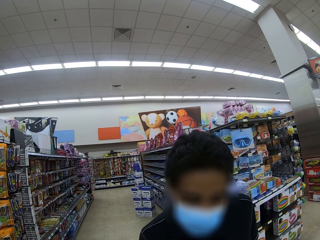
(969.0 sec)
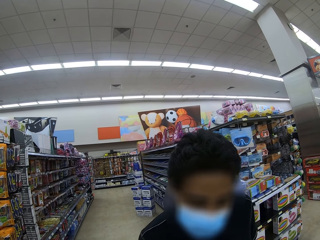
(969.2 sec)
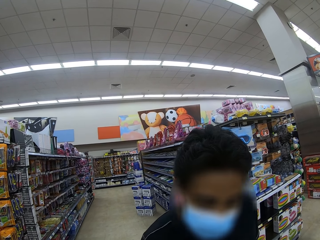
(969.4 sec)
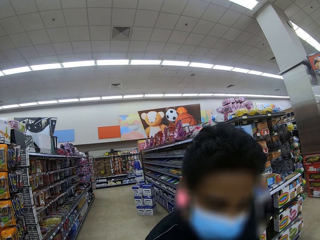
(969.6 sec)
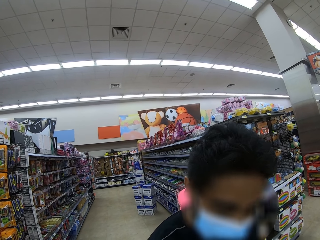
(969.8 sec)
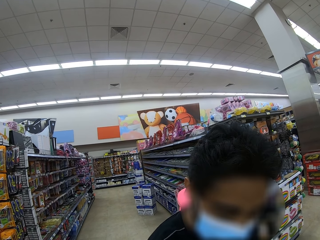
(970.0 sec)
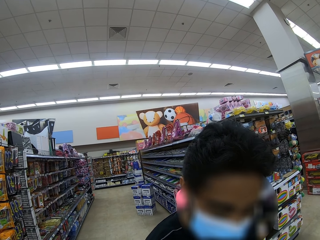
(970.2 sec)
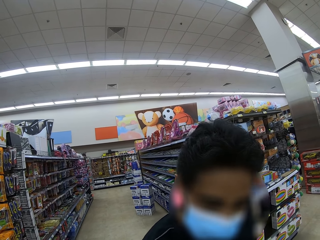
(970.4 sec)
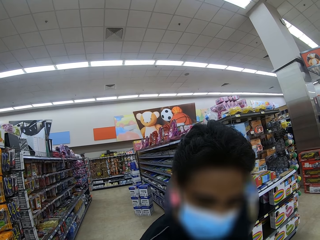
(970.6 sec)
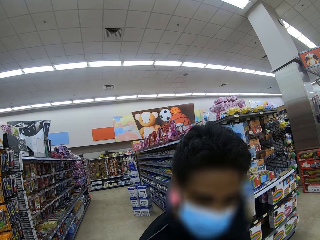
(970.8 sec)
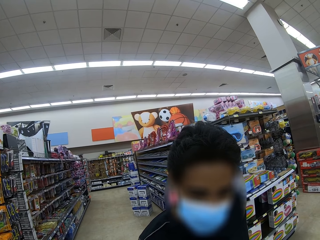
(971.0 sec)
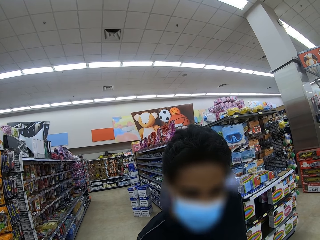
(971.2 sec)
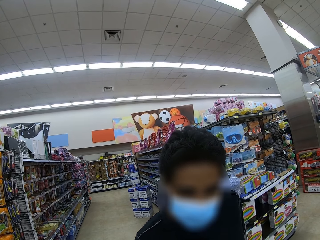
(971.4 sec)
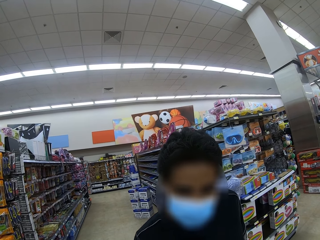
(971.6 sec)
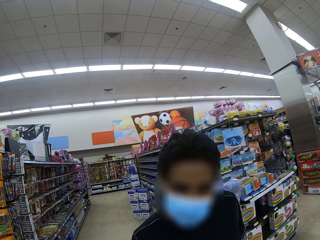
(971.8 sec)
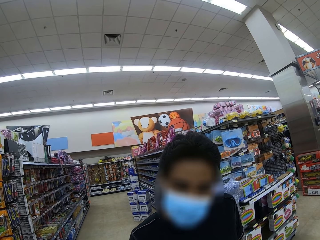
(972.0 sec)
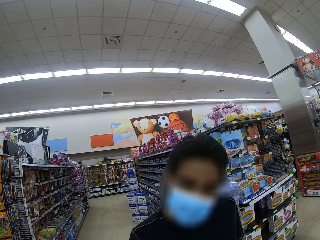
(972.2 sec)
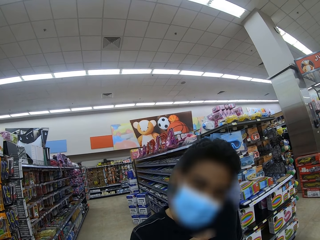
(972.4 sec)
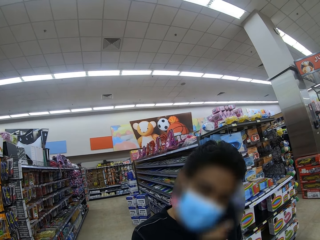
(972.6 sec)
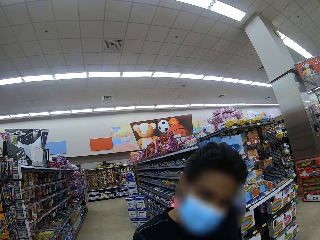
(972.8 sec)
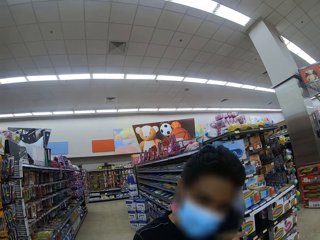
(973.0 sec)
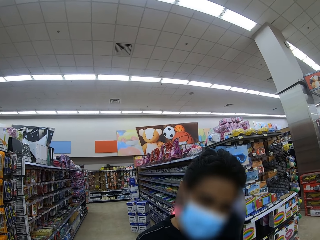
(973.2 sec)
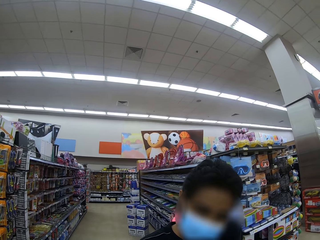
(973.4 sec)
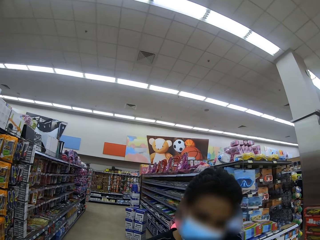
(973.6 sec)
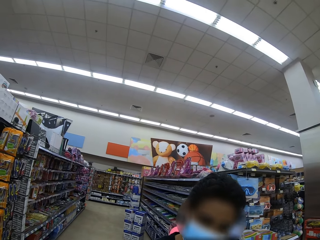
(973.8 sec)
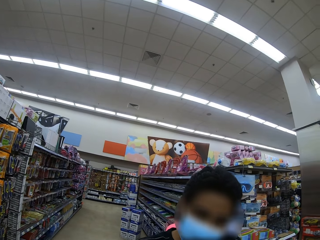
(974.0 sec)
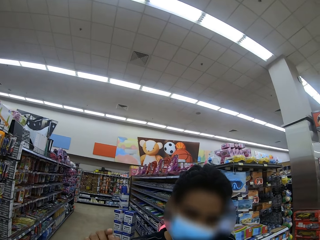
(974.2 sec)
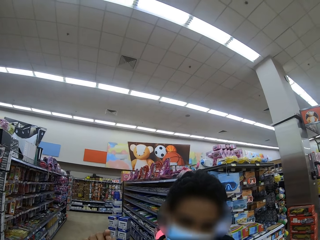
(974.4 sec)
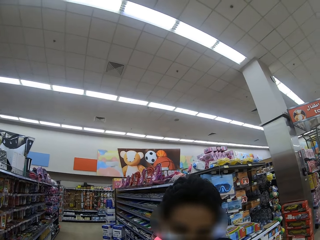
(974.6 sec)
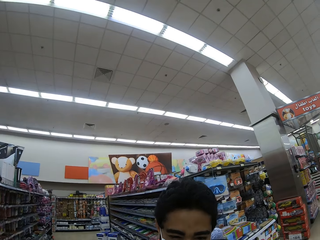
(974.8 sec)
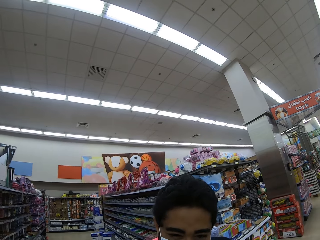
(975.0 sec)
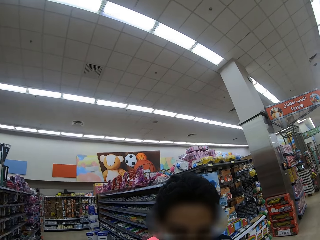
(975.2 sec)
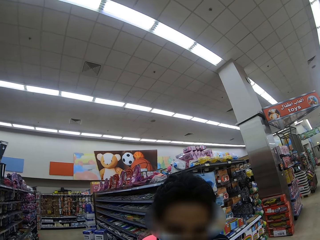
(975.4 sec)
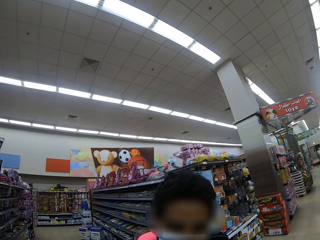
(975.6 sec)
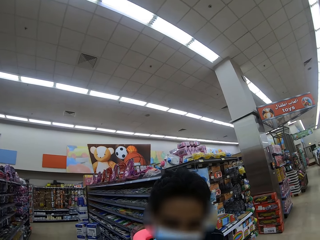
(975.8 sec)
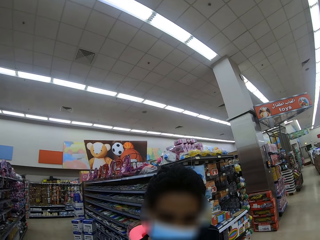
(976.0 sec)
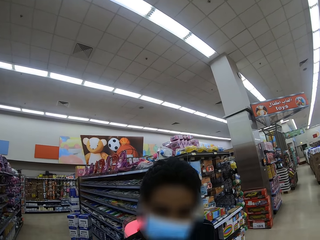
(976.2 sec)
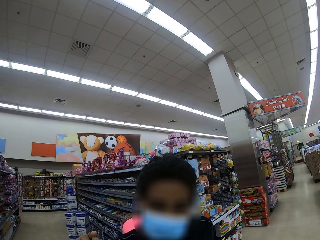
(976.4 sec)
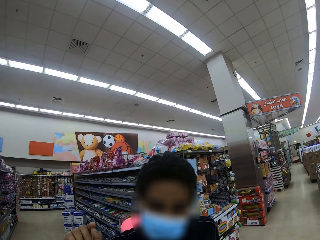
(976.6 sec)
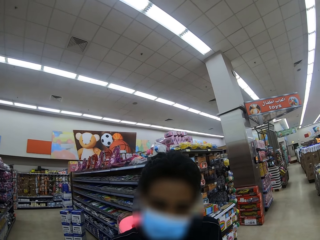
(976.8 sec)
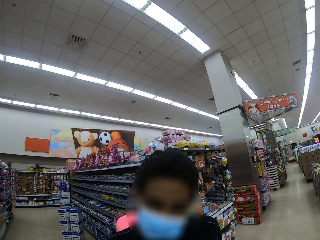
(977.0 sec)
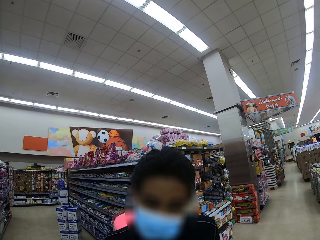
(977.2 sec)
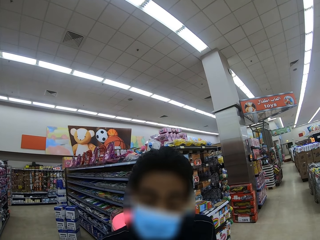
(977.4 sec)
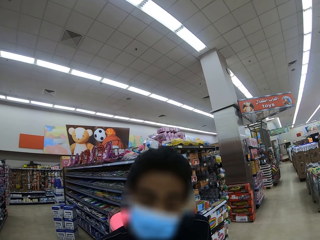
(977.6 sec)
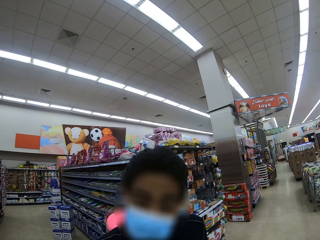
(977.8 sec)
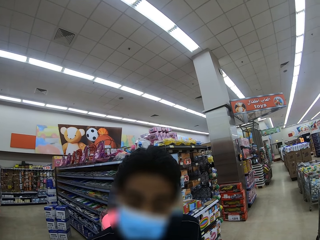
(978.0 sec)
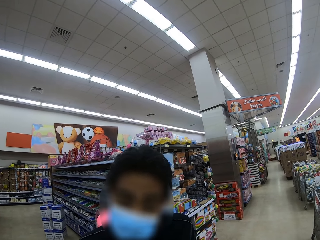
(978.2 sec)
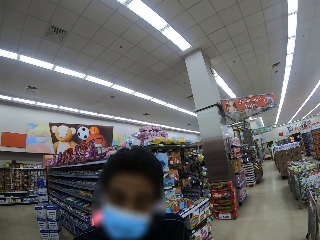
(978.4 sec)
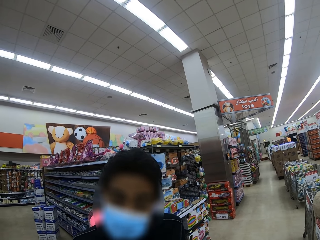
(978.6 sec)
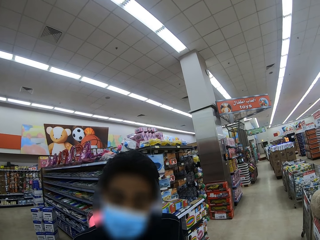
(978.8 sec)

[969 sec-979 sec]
A man moves forward. The camera wearer looks around.

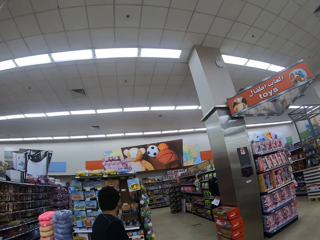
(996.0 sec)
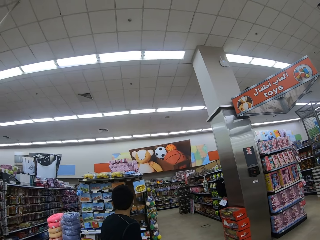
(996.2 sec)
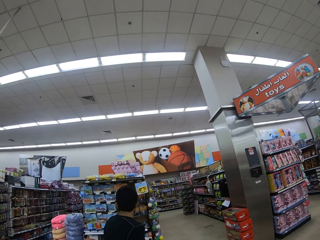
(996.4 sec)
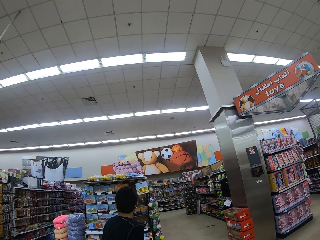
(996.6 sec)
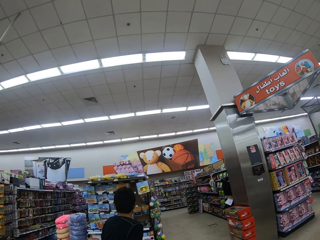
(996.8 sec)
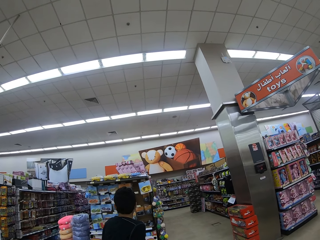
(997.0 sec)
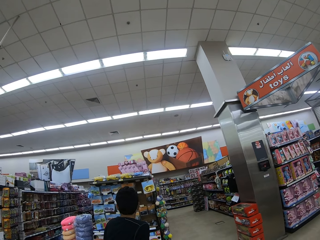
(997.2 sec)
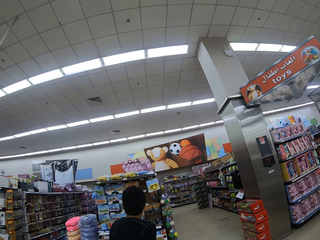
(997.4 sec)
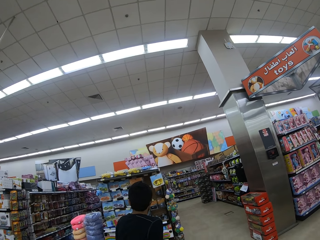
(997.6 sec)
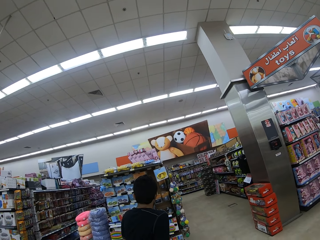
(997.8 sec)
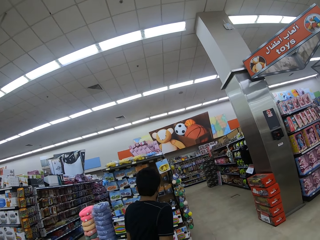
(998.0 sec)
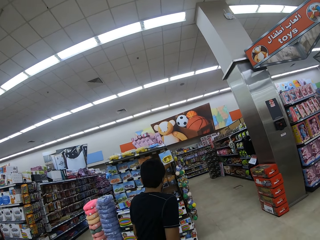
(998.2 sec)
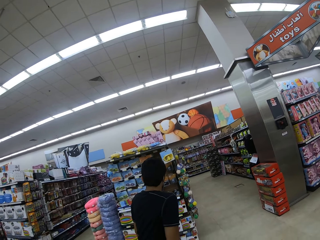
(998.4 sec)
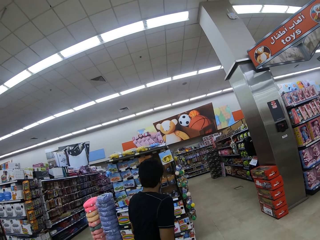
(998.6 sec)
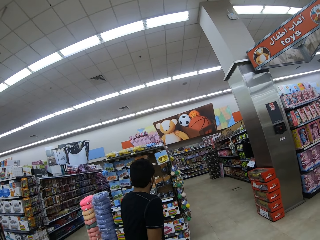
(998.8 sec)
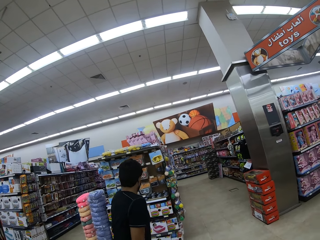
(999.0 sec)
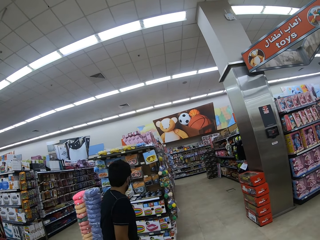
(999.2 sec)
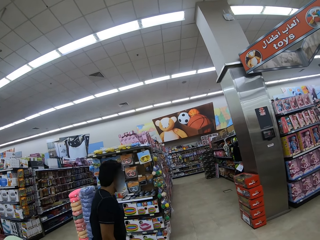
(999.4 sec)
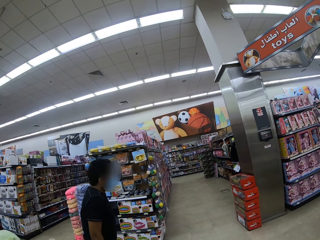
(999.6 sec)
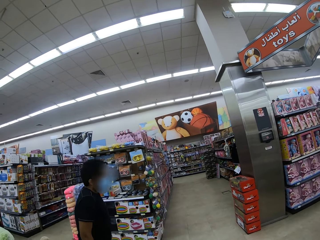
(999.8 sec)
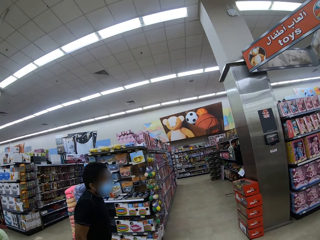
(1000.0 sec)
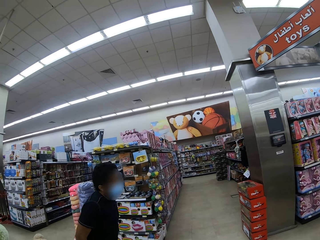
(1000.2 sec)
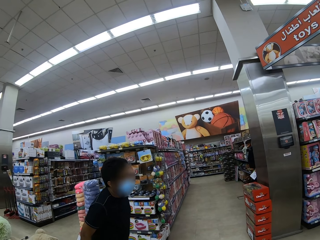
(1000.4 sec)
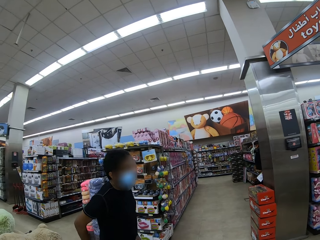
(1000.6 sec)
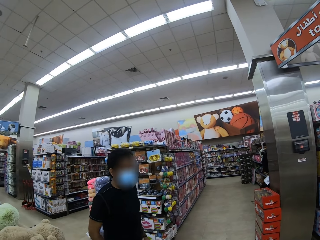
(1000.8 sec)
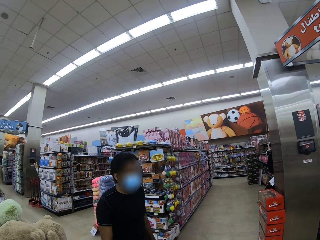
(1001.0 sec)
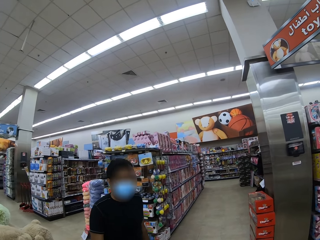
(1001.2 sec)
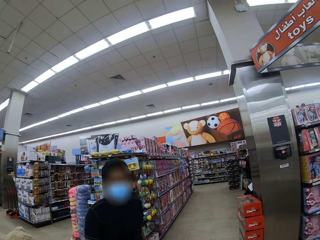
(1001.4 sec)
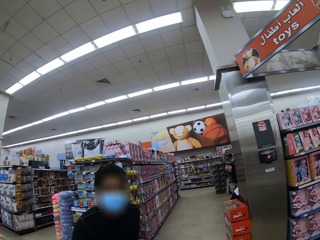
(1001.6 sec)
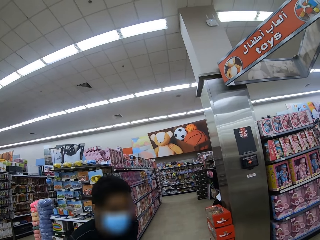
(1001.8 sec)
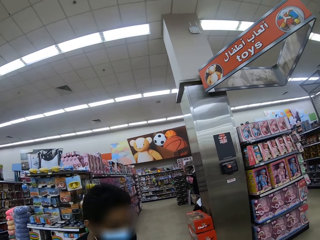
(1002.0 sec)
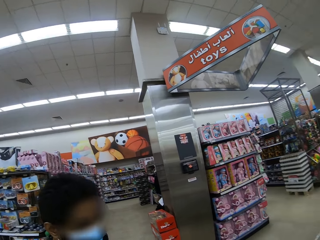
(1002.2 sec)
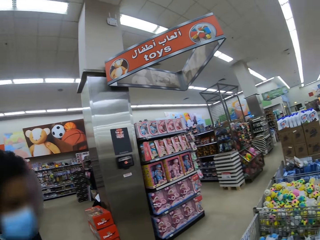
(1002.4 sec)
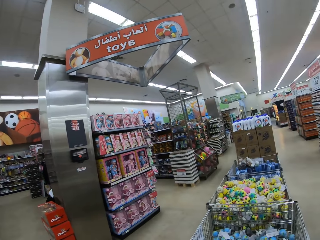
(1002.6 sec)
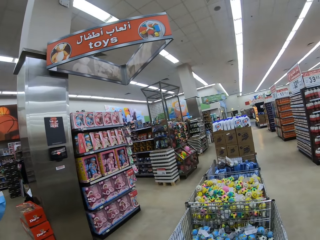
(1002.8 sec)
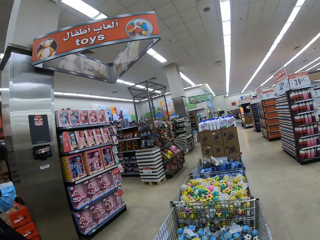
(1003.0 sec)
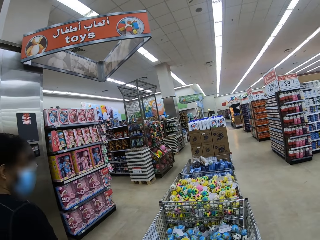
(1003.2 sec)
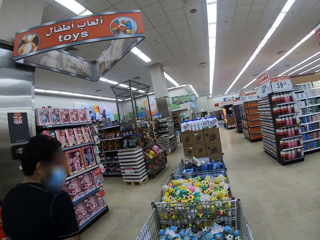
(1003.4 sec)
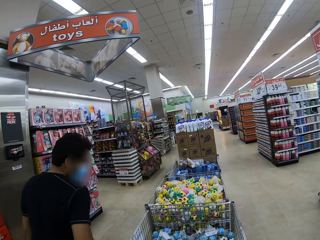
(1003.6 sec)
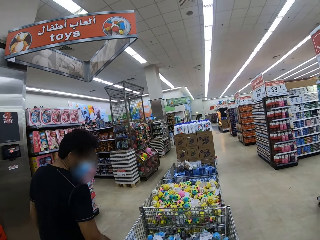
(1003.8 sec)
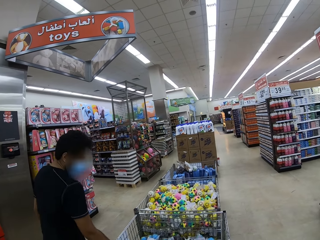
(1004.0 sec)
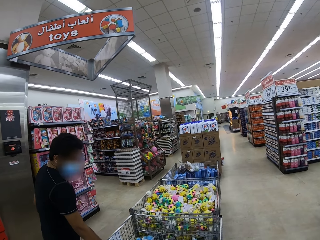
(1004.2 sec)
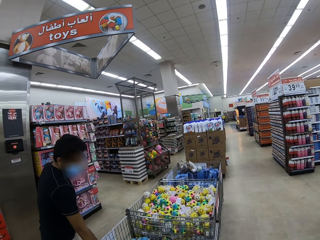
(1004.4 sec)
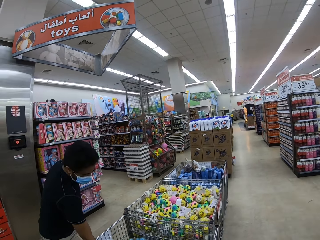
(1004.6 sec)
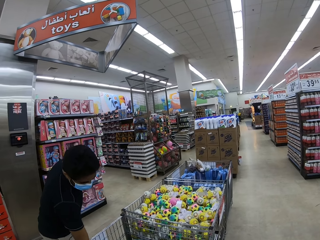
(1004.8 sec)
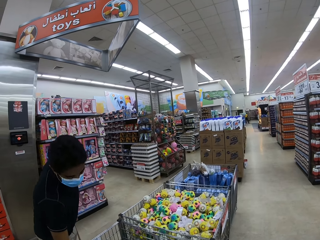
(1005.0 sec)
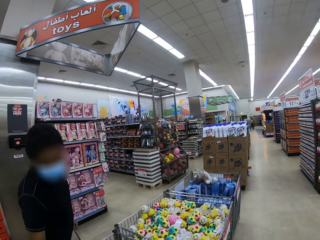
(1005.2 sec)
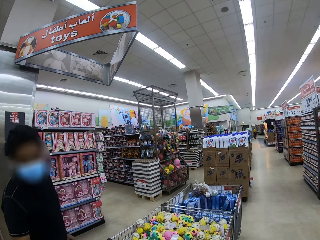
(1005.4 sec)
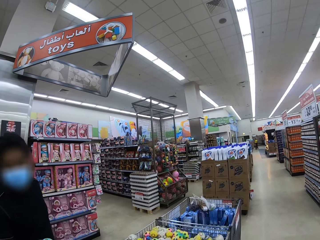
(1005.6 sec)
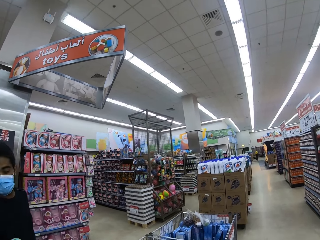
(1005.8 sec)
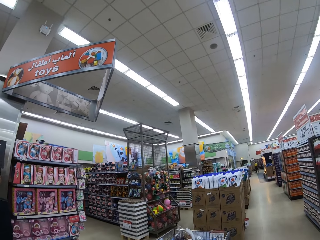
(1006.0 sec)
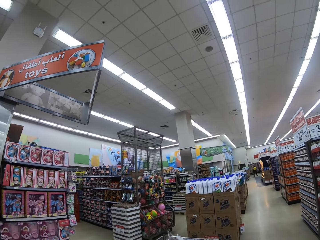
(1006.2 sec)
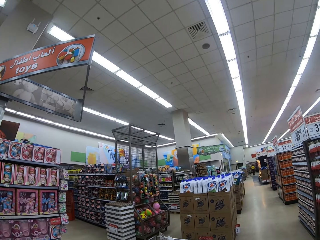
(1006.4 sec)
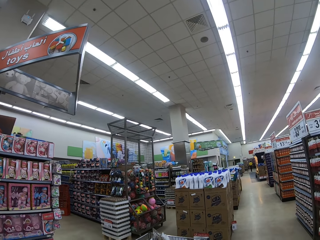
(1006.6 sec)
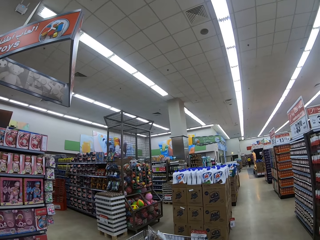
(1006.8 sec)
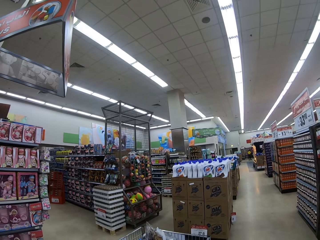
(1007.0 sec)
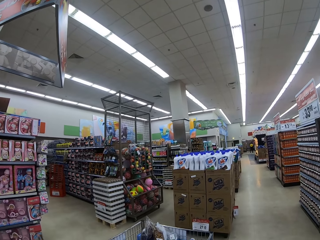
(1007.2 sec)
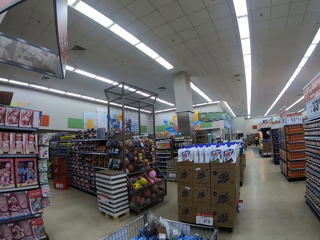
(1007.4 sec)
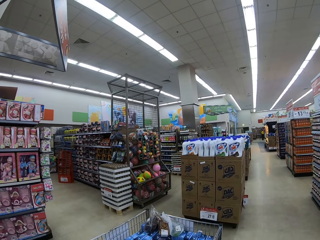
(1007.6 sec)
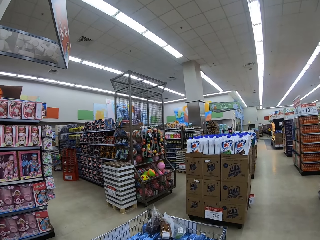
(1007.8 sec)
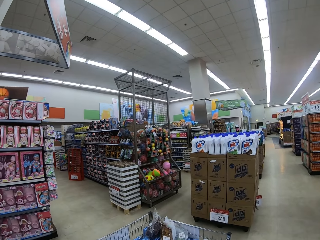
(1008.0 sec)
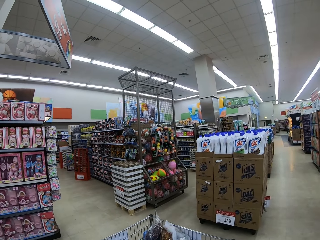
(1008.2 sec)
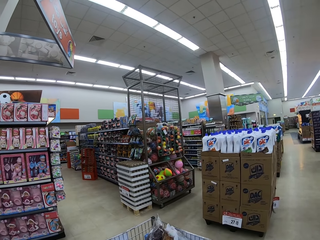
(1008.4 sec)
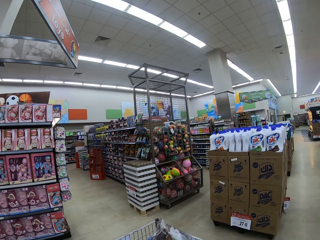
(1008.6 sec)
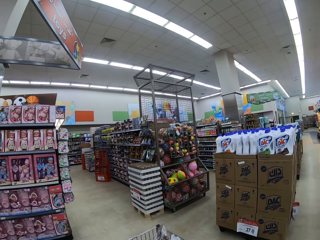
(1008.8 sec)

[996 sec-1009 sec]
A man walks around and looks around. The camera wearer looks around. The man walks around. The camera wearer walks around. The man picks up something. The camera wearer looks around.
